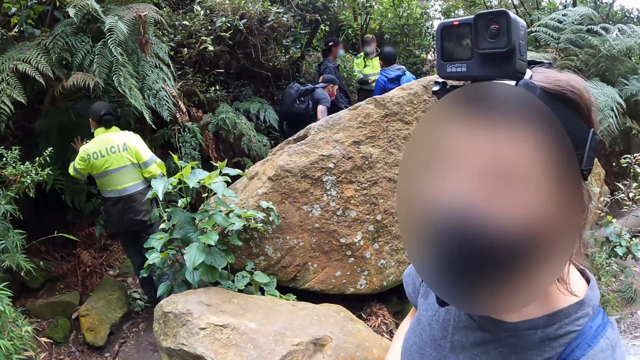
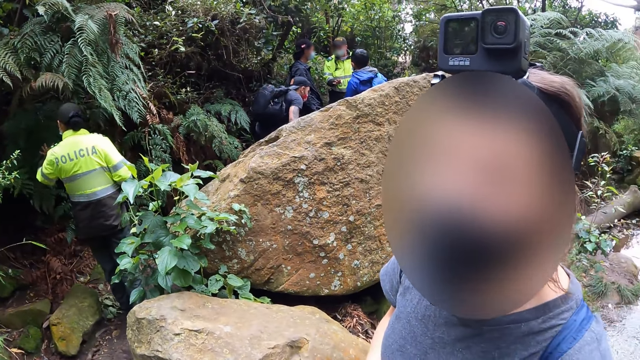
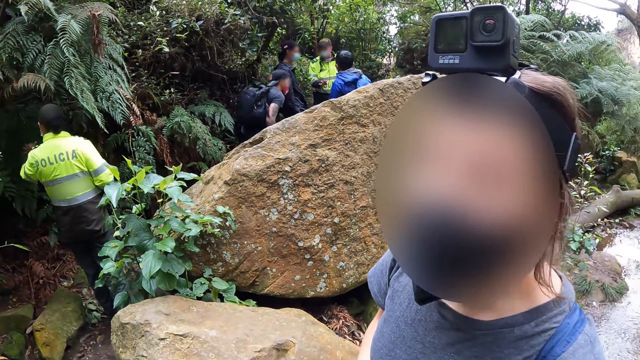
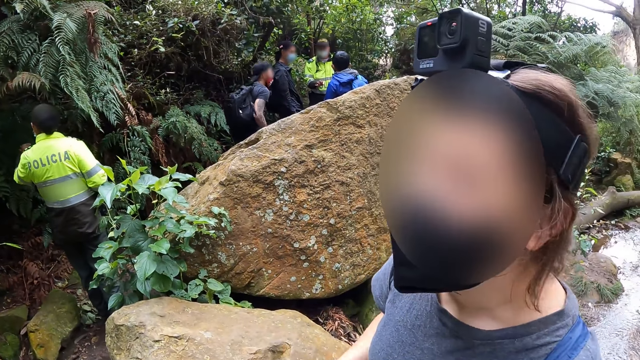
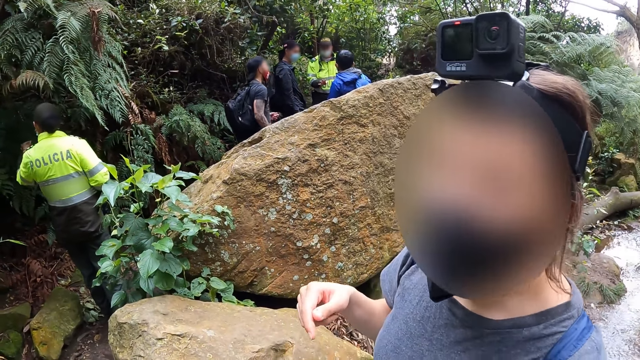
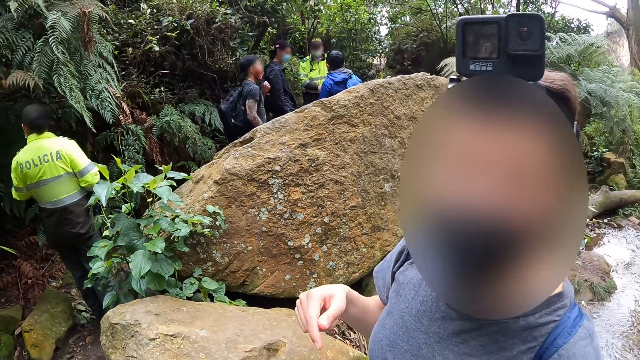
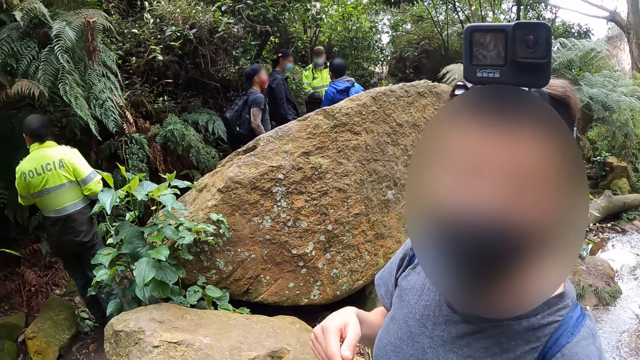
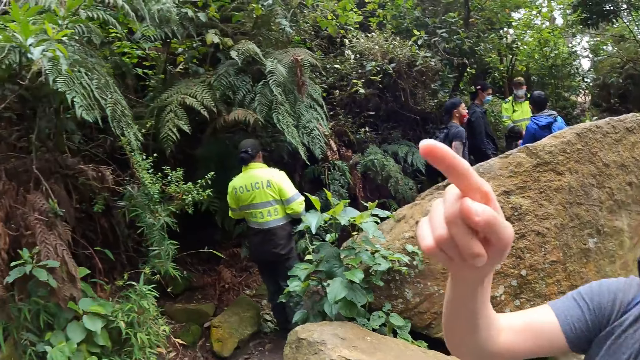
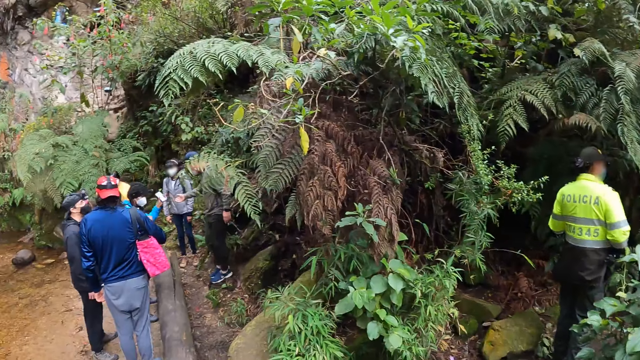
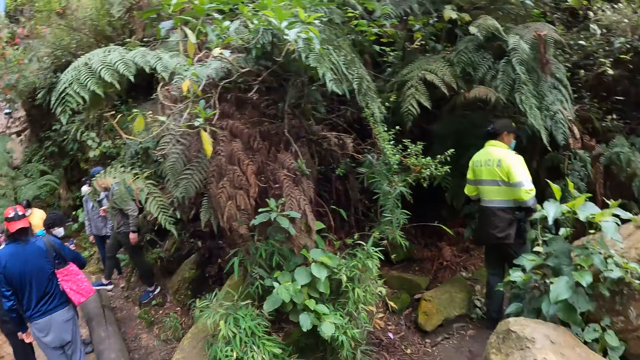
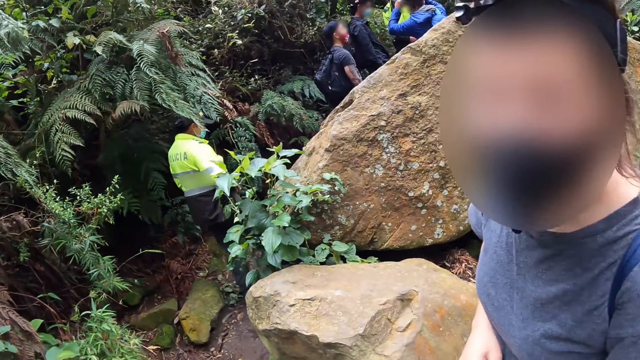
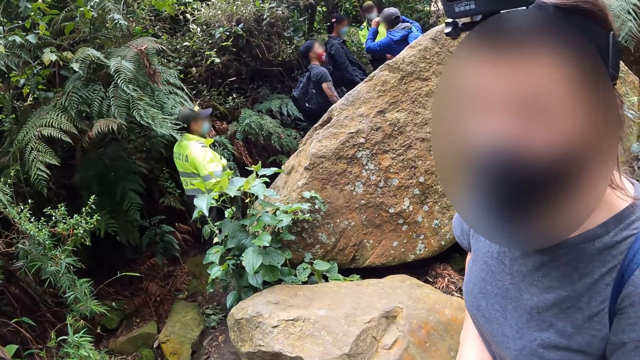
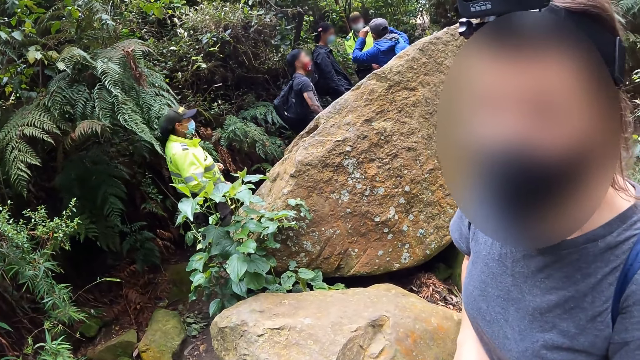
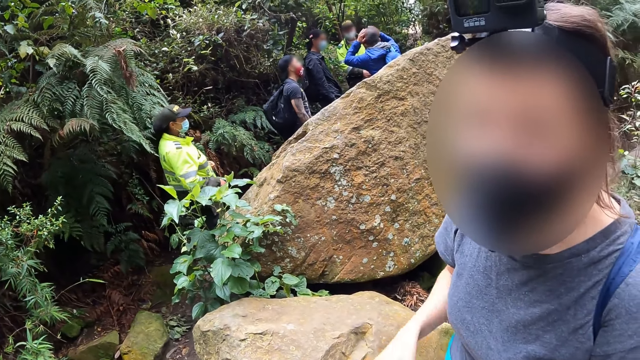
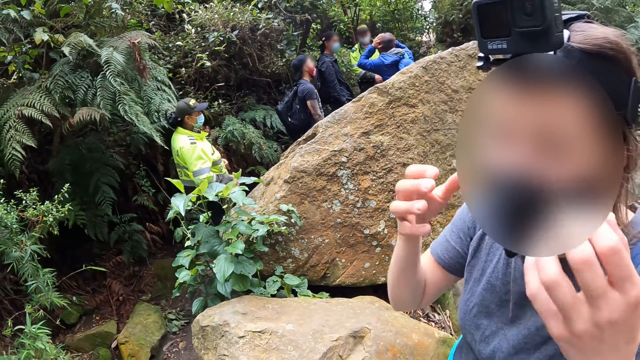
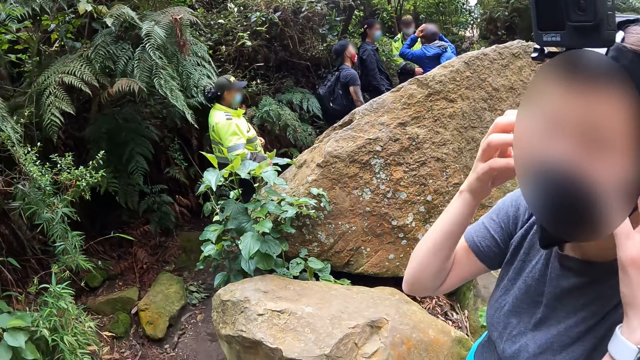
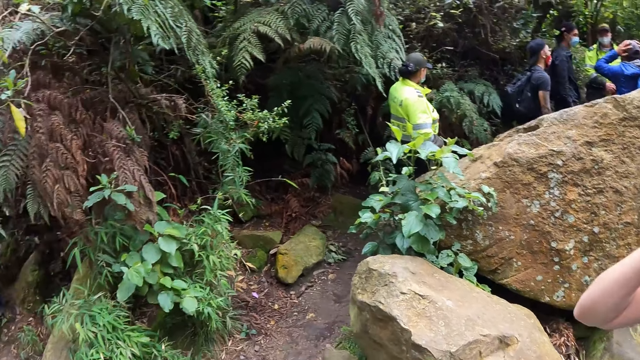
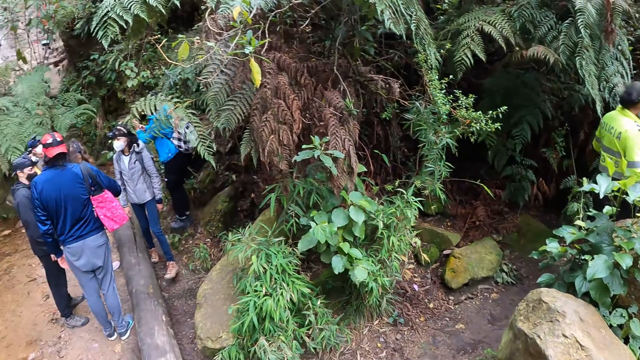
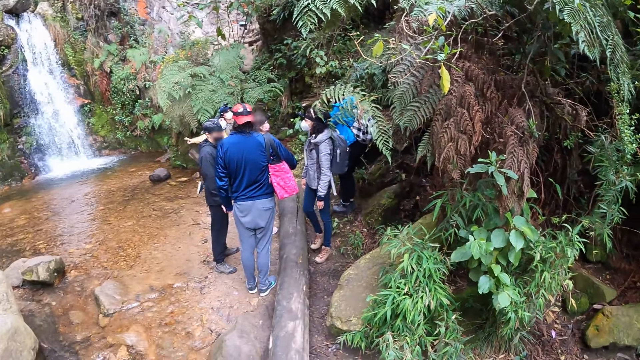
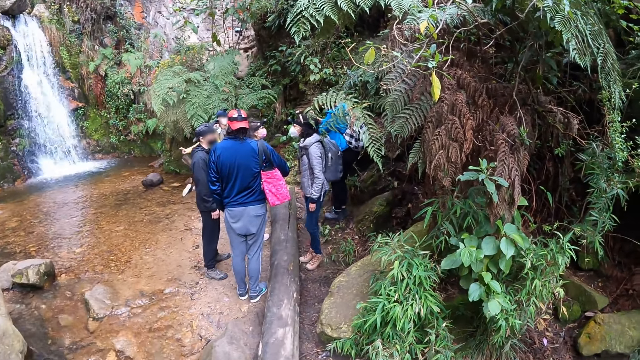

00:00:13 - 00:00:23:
A person gestures.

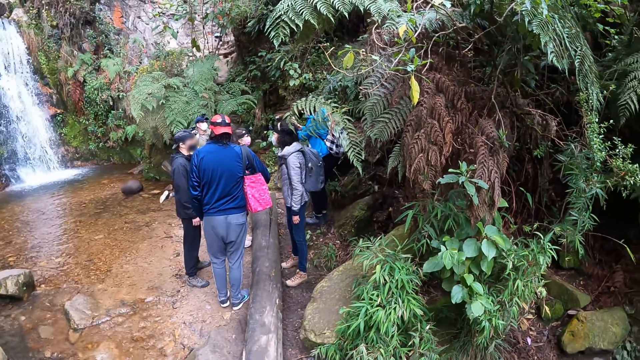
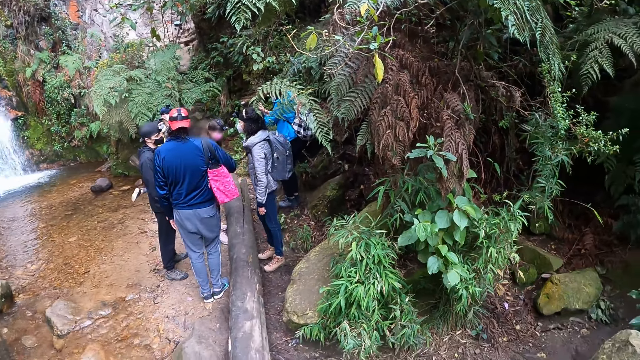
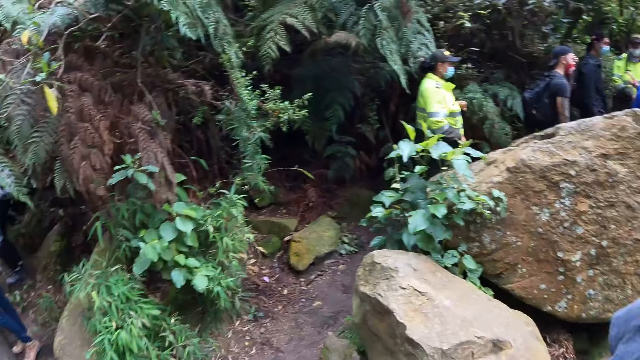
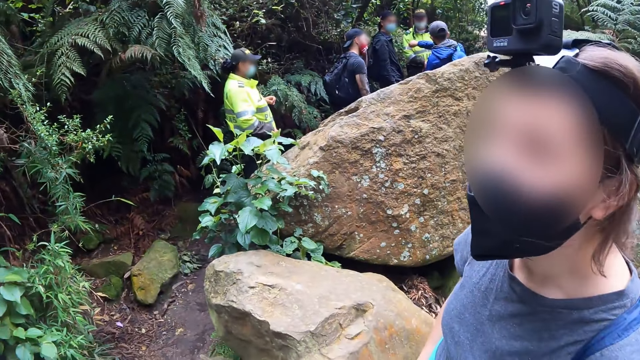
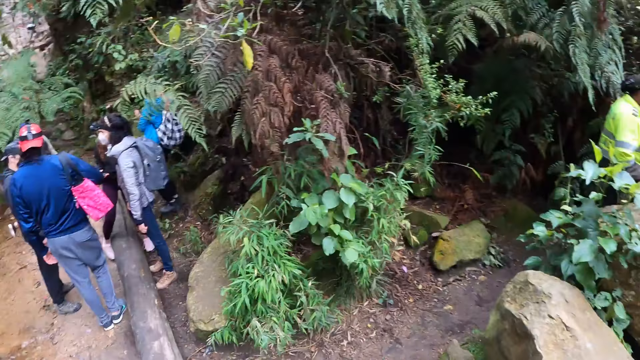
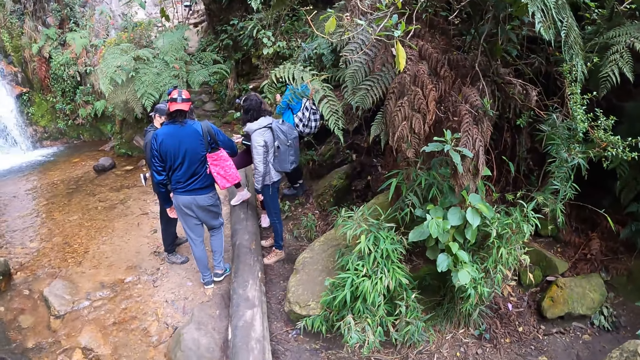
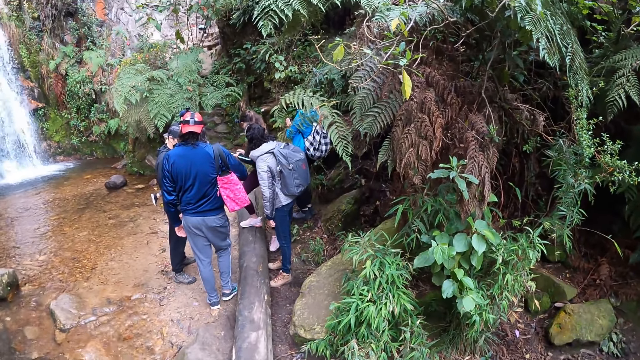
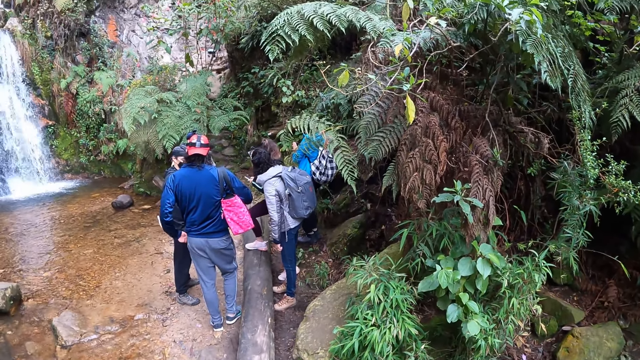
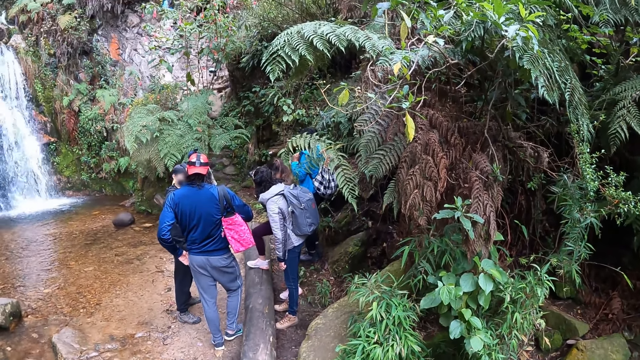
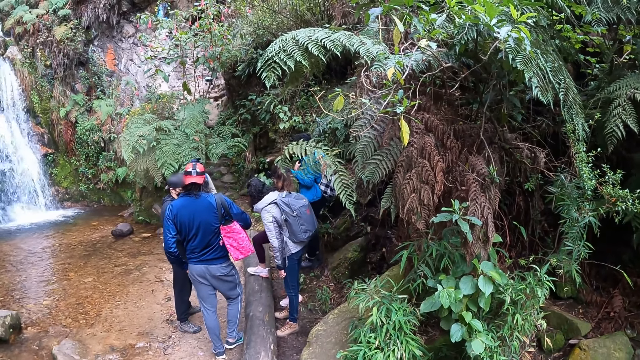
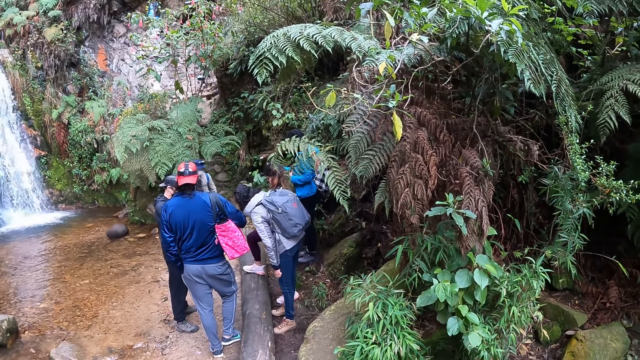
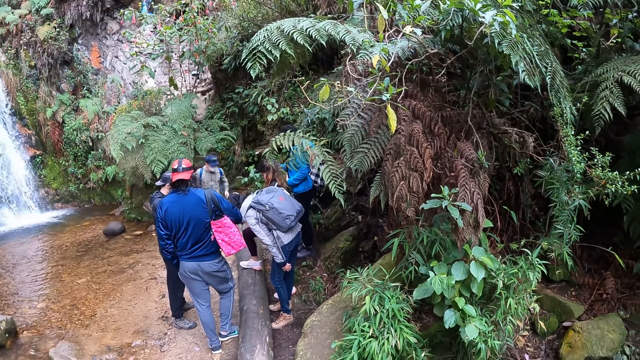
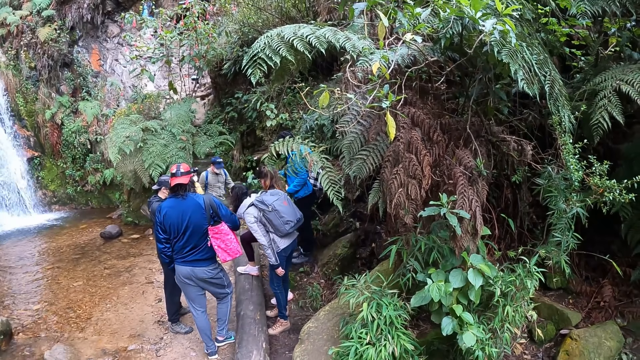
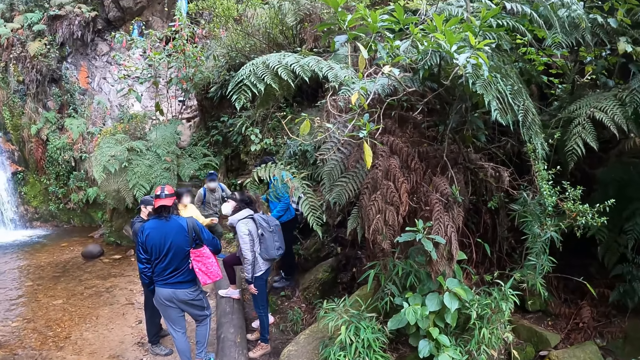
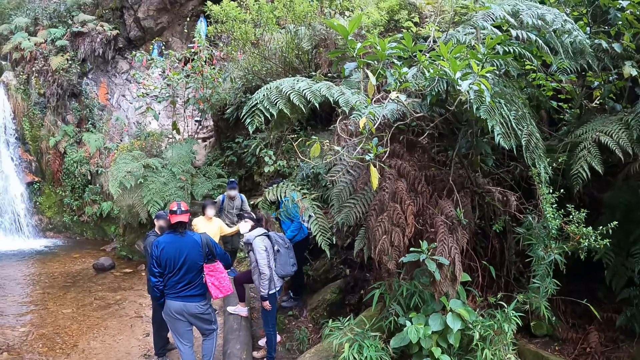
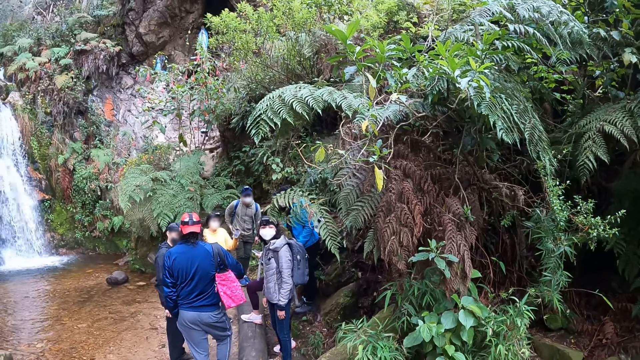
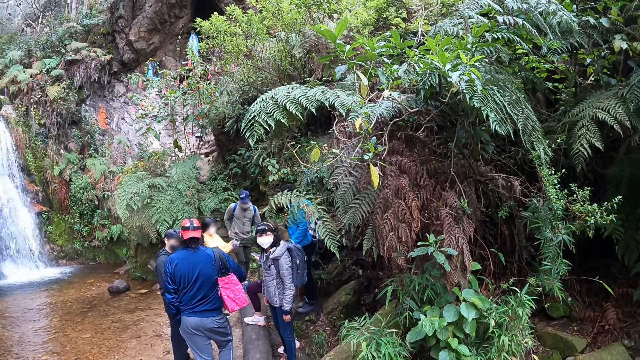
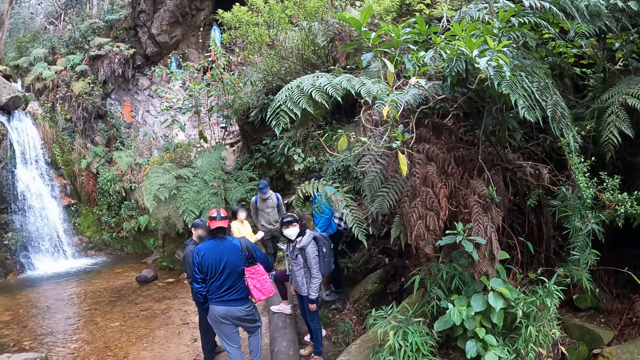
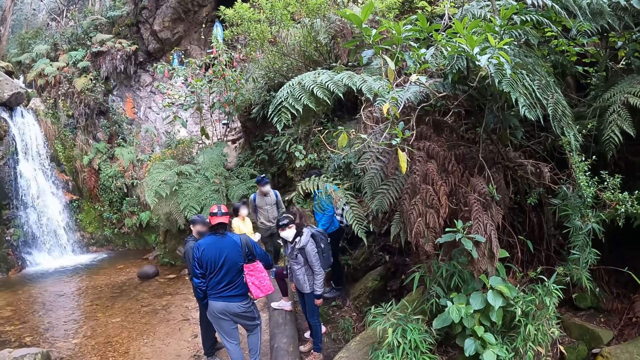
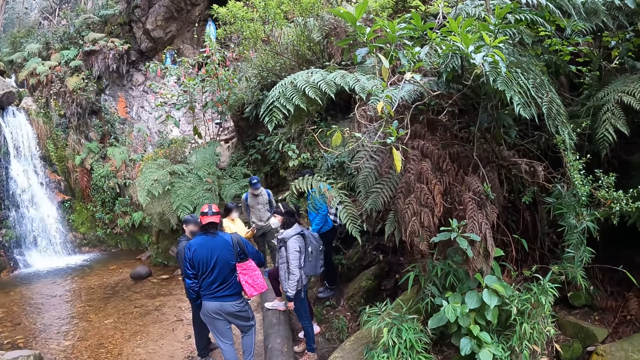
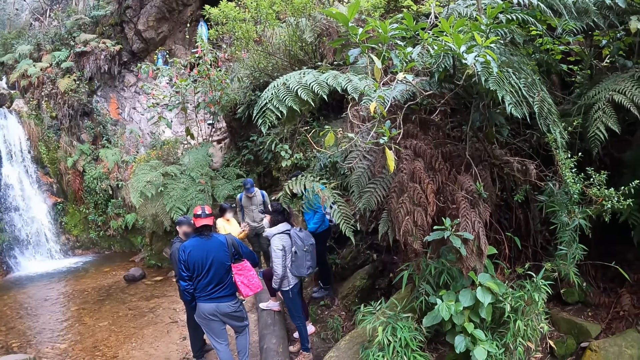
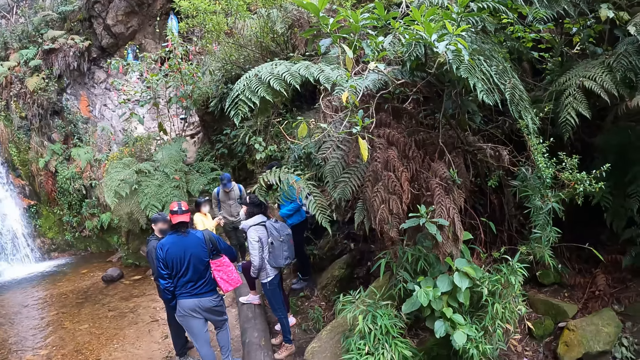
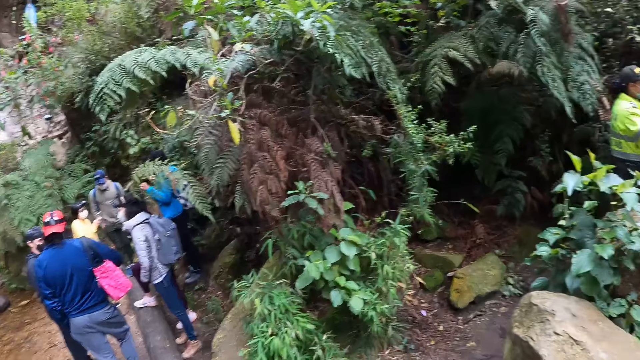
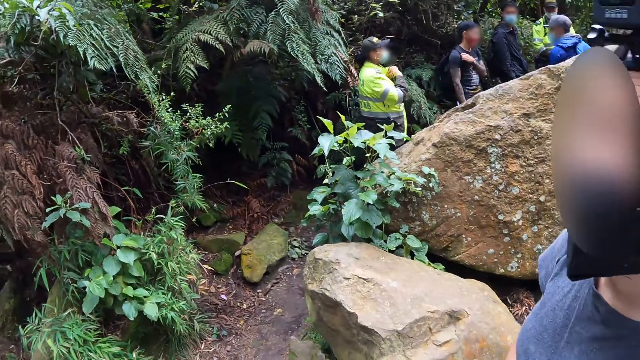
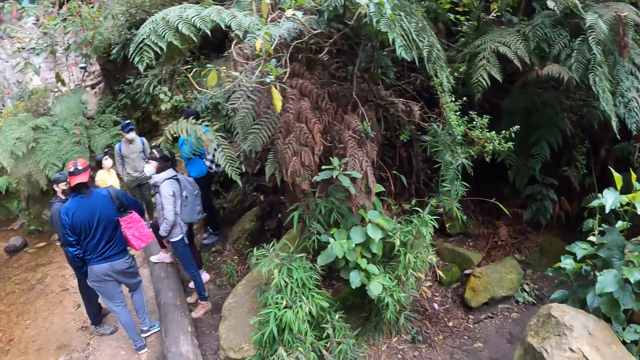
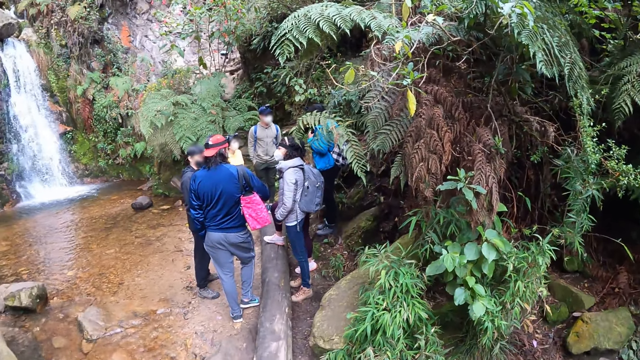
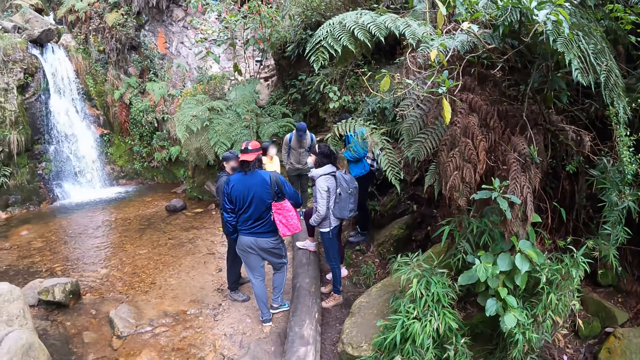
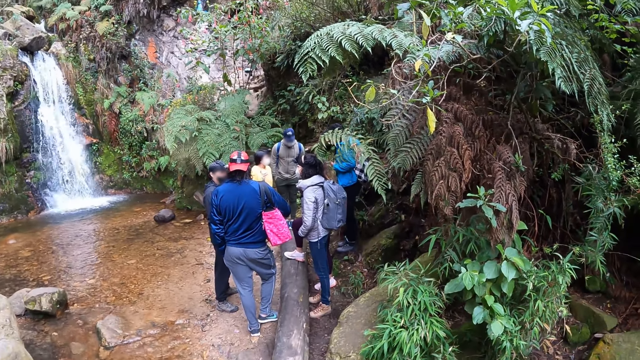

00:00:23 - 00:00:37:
A woman puts her right foot on a pole. A man puts his left hand in his left trouser pocket. Another man steps onto the pole. Another woman takes a phone from a third man with her left hand. The other woman holds the phone with both hands.
